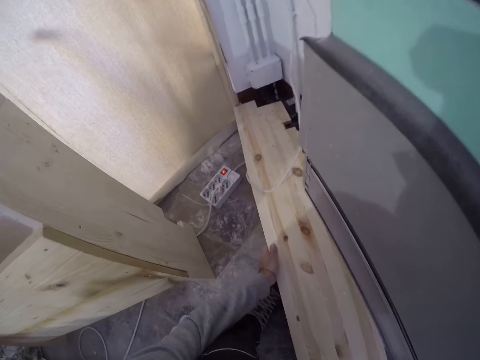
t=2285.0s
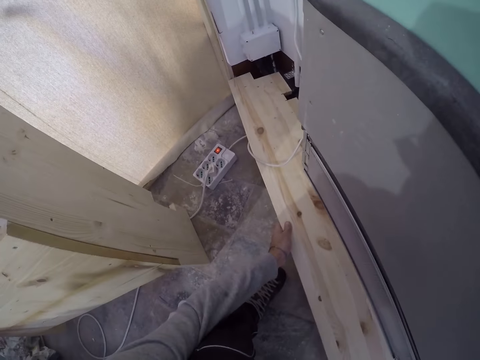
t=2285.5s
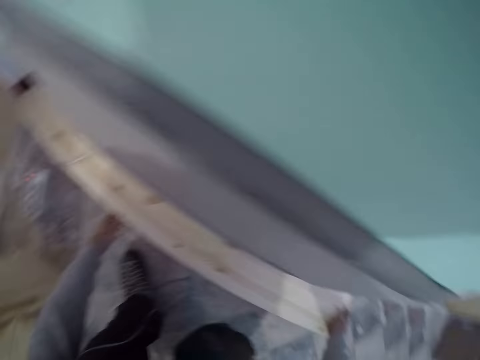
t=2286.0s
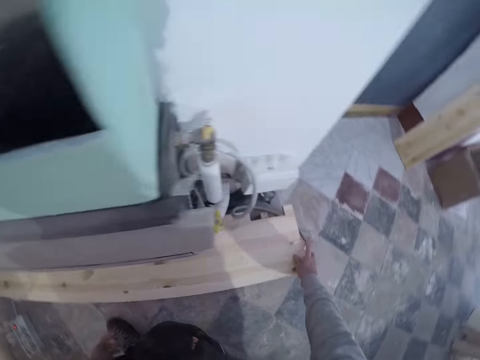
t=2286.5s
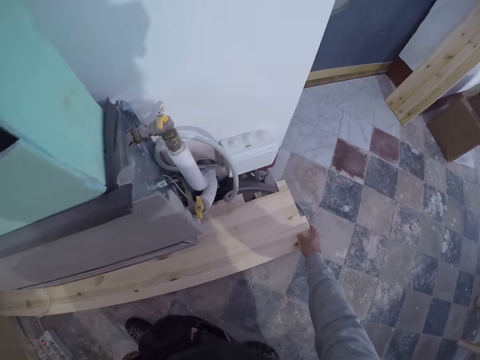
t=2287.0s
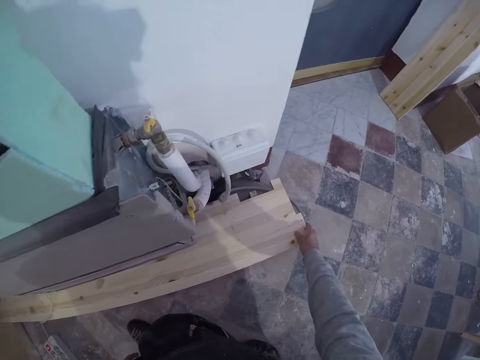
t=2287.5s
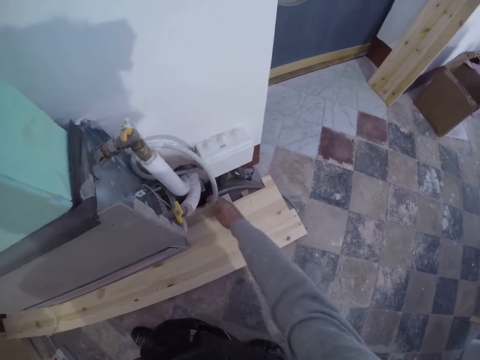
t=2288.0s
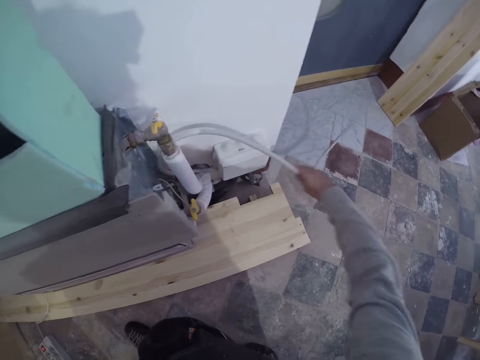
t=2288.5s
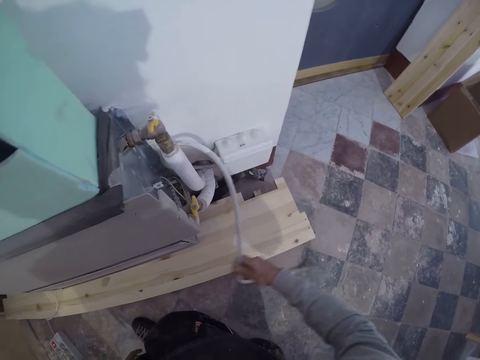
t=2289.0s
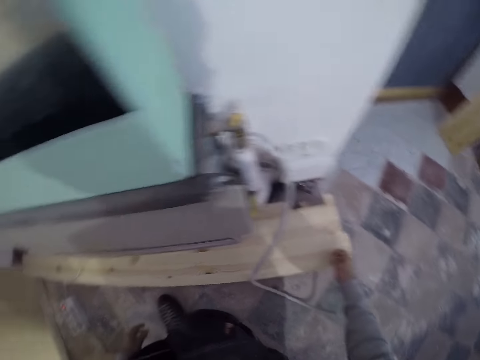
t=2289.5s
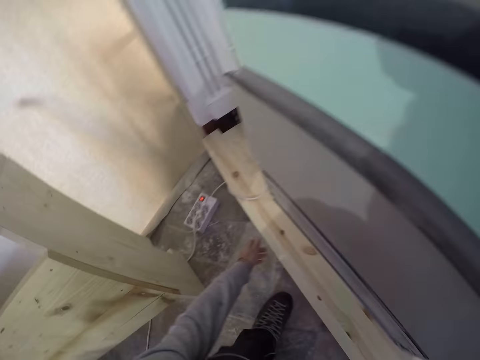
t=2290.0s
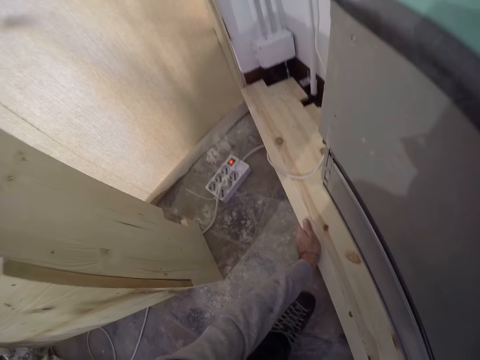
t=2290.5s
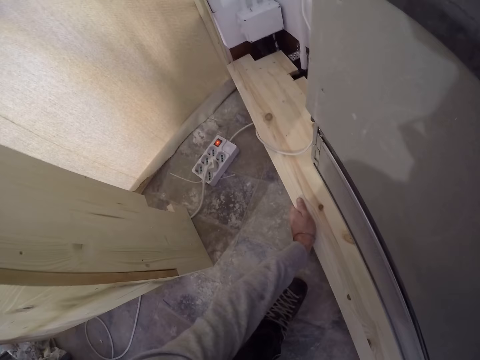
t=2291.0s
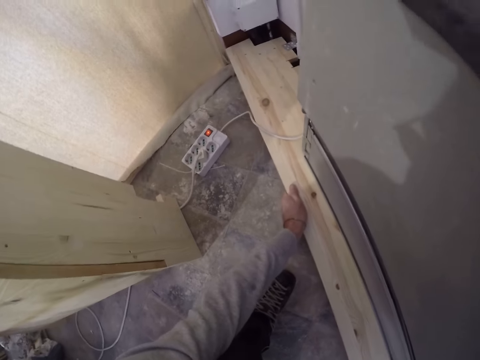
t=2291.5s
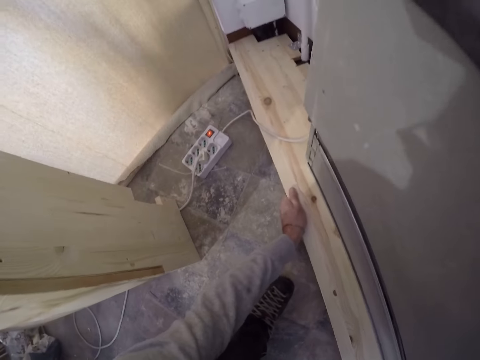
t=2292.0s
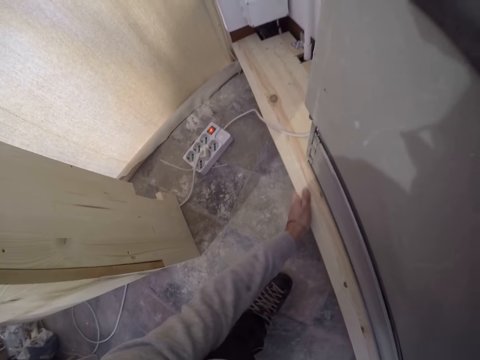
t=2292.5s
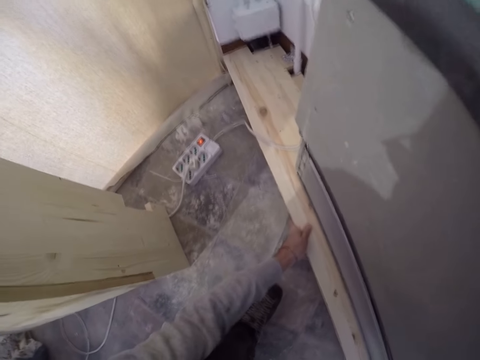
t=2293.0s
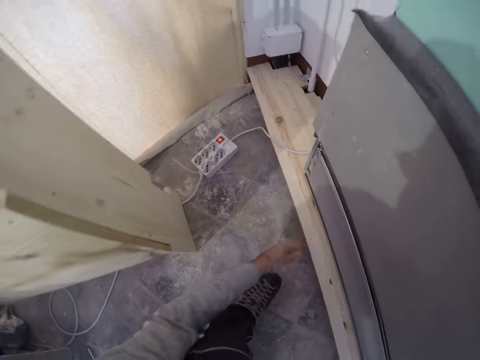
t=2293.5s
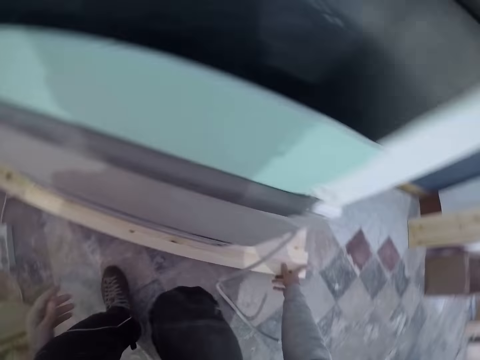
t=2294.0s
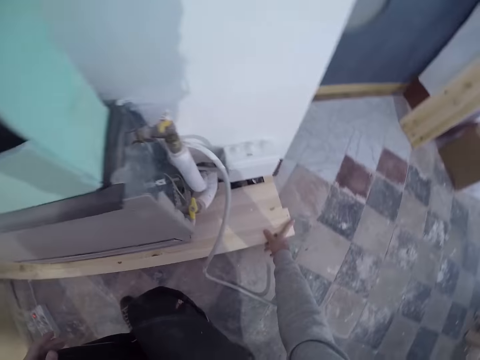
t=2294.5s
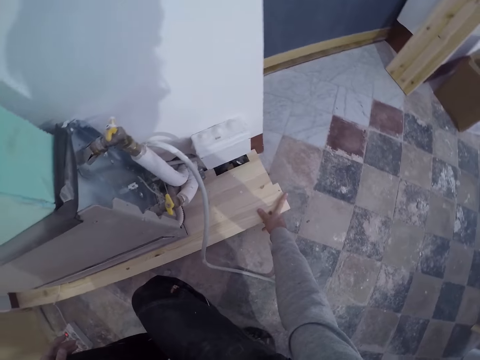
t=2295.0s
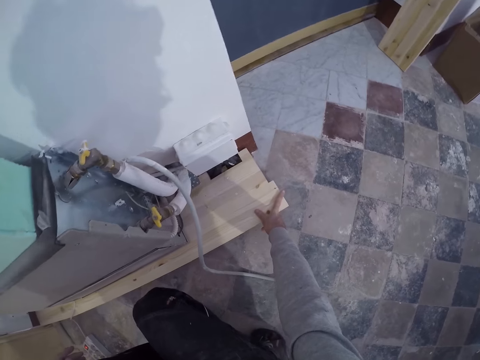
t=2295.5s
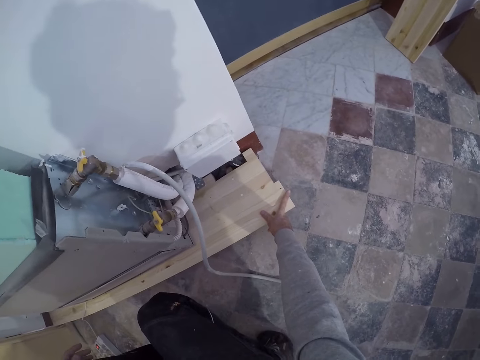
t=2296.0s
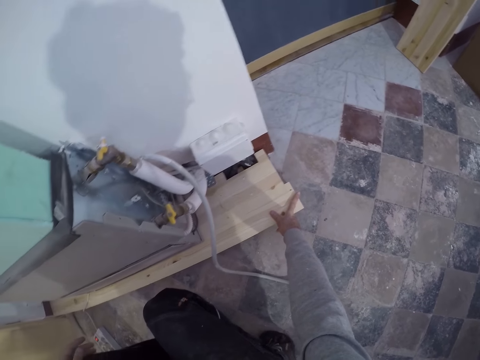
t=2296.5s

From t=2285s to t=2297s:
The camera wearer fixes the big wood or board towards a wall with his left hand. He aligns the board on the floor. He adjusts his right hand on the big wood. He removes a hose under the big wood with his right hand. He turns. He fixes the big wood towards the wall with his left hand. He aligns the board on the floor. He looks around.

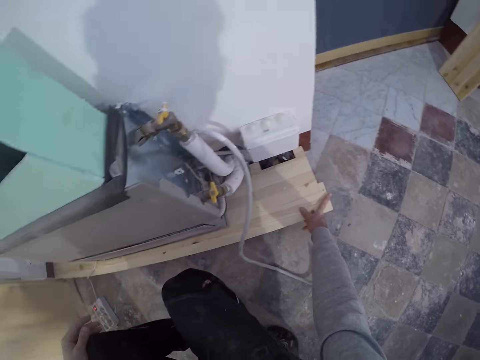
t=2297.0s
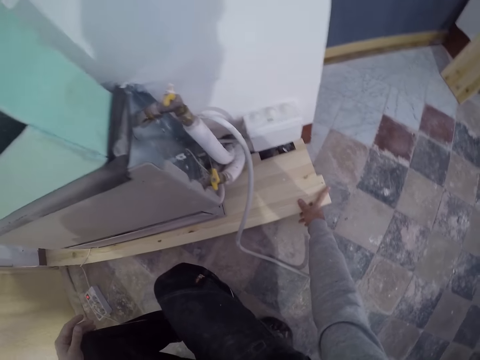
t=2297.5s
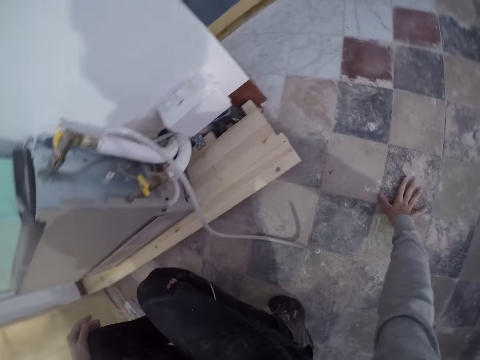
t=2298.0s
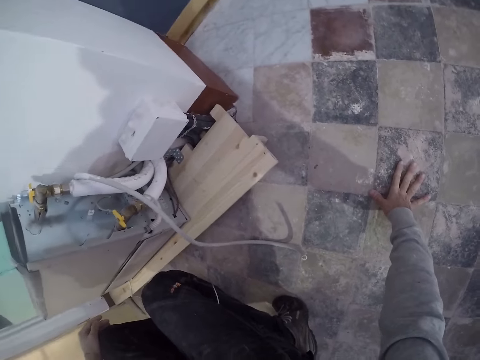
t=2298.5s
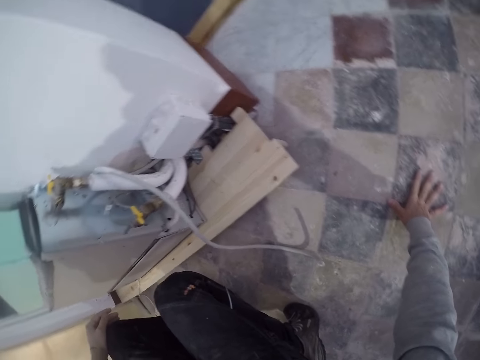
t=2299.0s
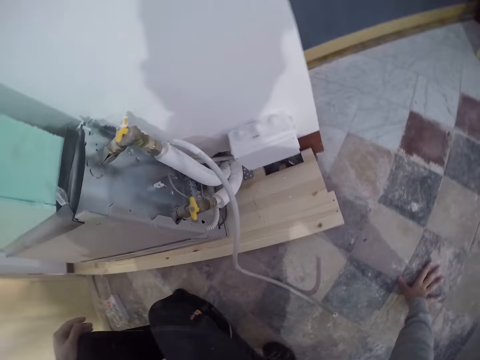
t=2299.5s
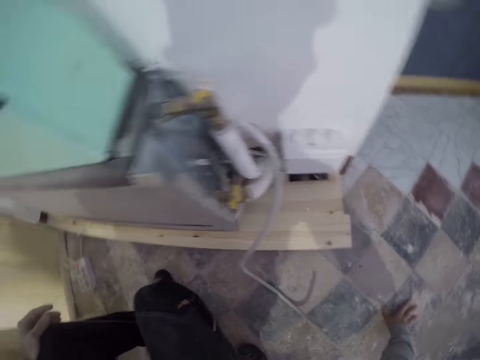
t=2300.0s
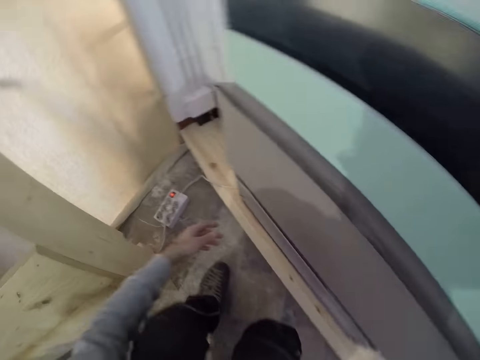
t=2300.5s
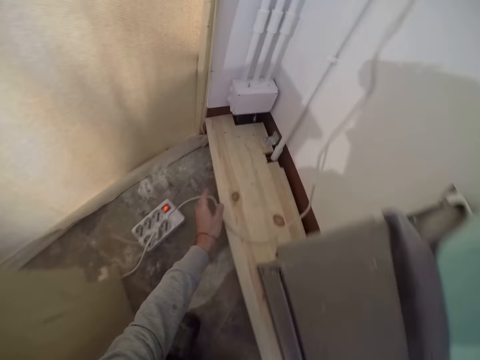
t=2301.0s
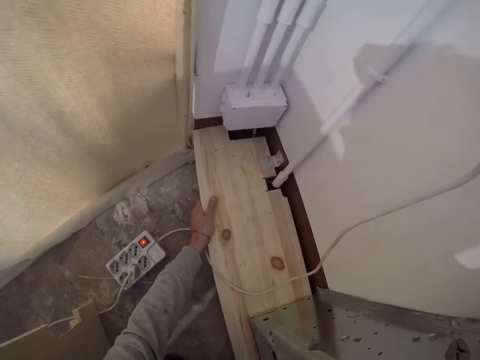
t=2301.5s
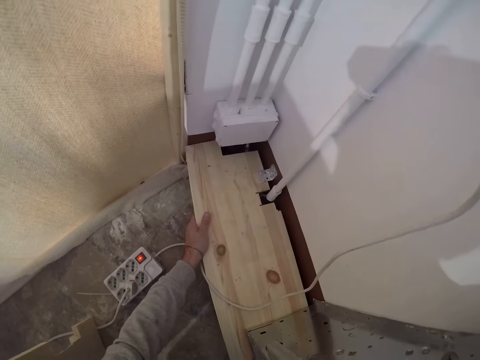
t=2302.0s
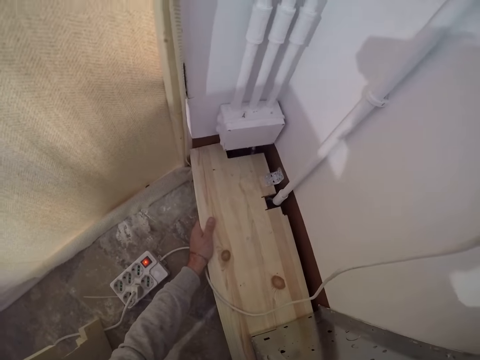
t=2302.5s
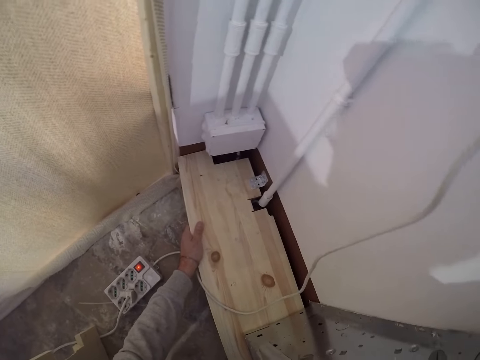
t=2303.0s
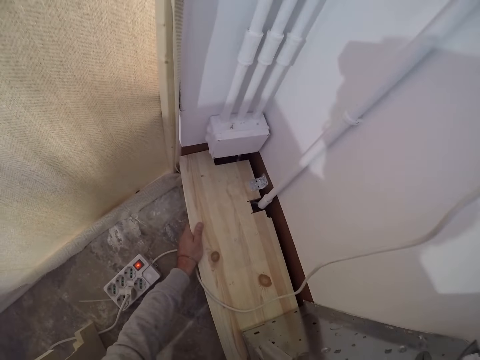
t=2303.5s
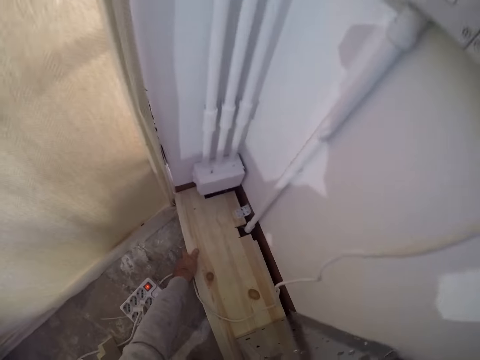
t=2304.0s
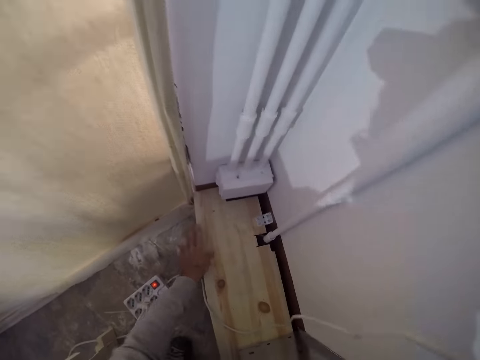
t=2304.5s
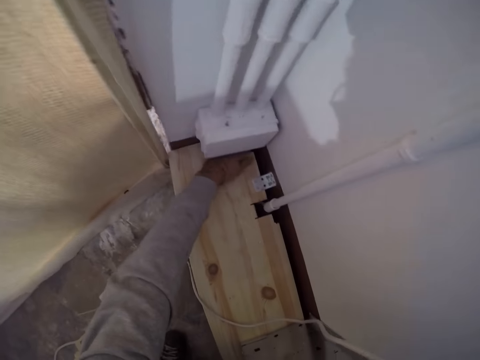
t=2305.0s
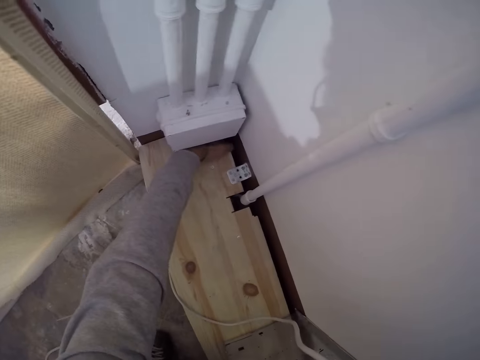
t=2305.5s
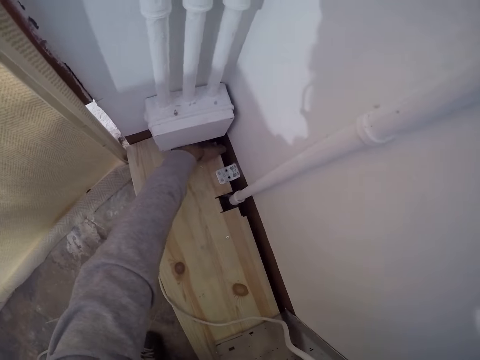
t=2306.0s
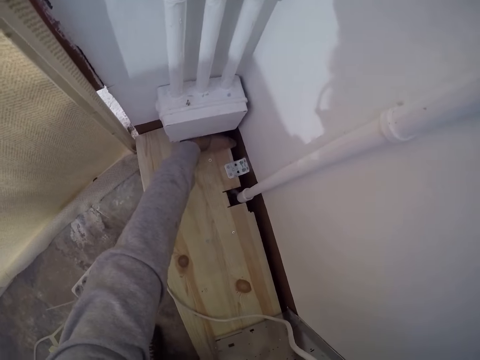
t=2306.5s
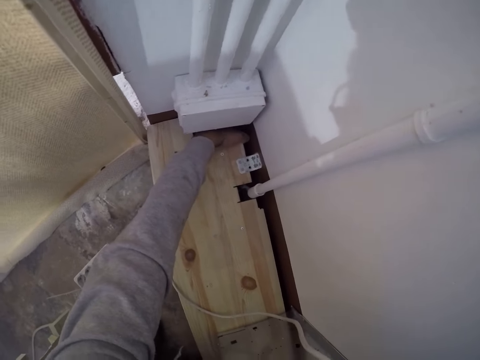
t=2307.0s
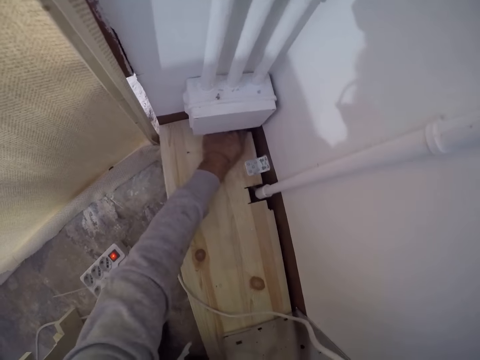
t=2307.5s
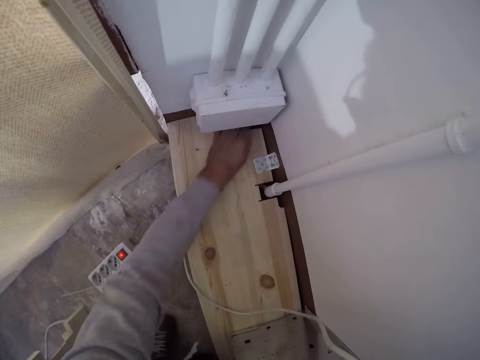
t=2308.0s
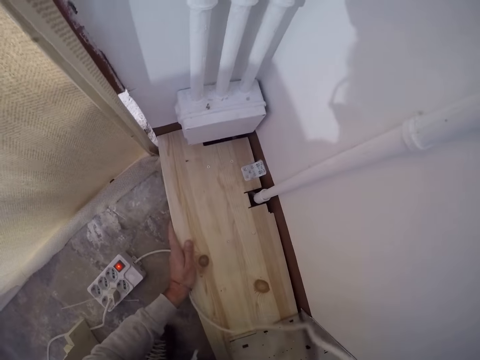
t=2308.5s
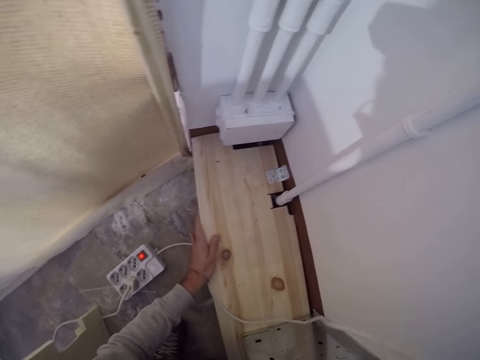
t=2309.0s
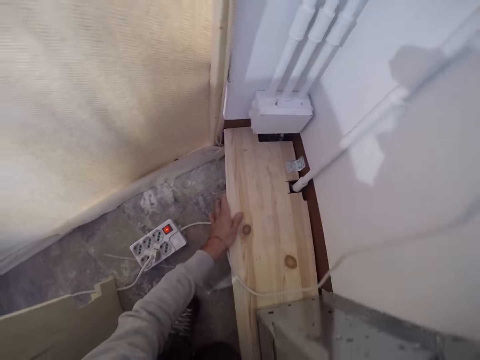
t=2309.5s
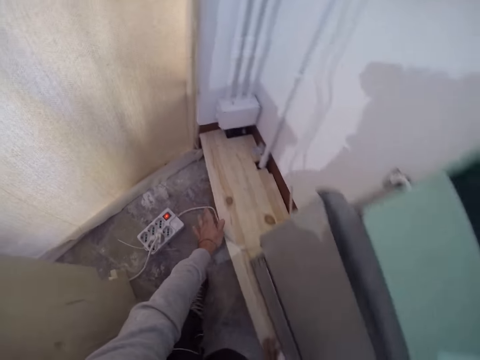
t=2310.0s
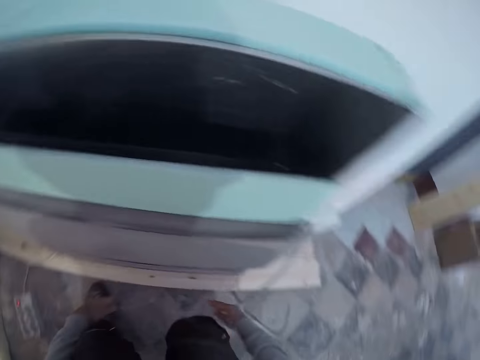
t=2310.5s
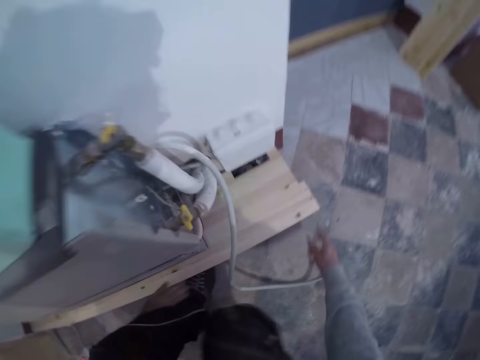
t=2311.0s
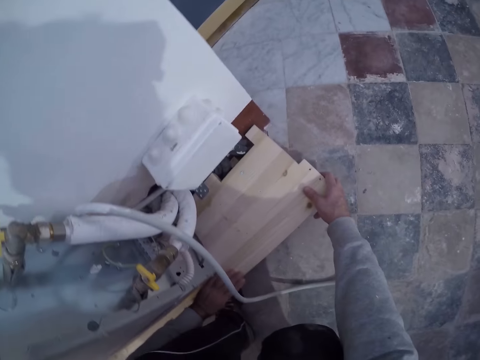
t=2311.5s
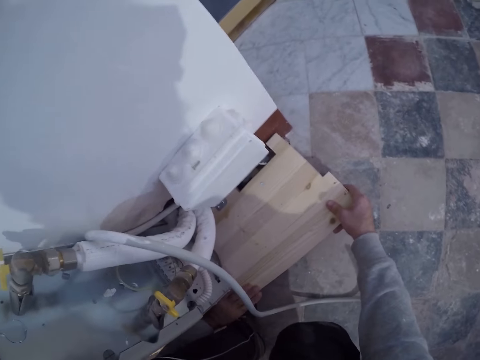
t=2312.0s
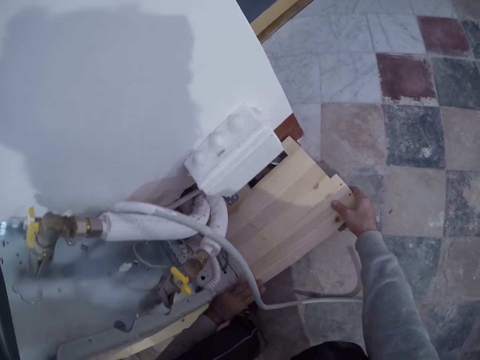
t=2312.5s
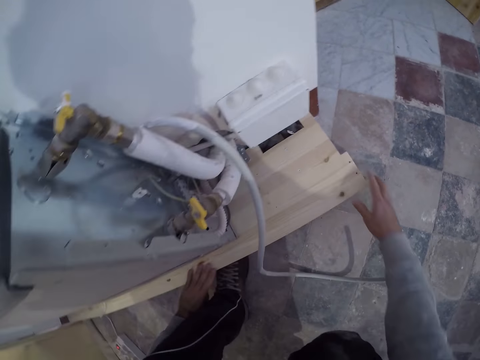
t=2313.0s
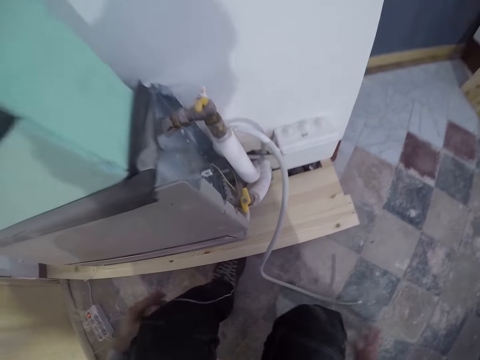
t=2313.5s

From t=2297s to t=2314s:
The camera wearer leans his hands on the floor. He looks around. He adjusts the big wood or board with his left hand. He touches the edge of the big wood with his left hand. He fixes the board on the floor. He hits the big wood with his left hand. He turns. He adjusts the big wood with both hands. He fixes the board on the floor.
